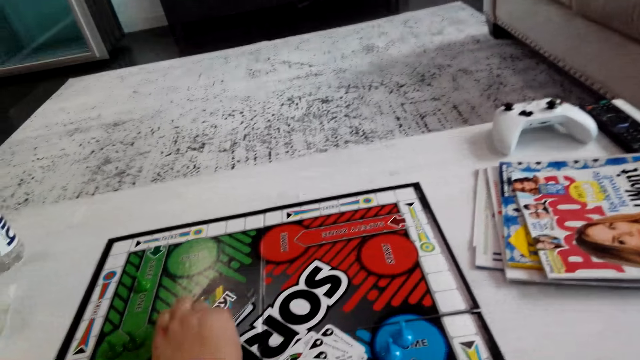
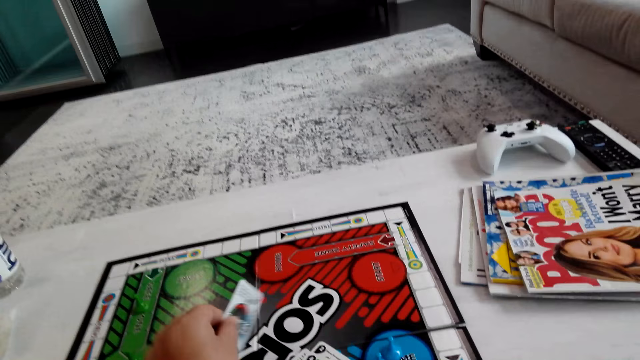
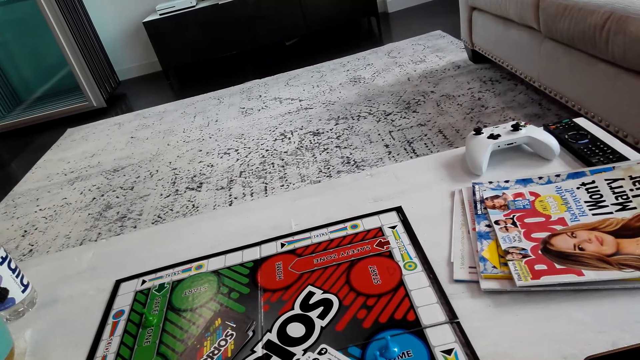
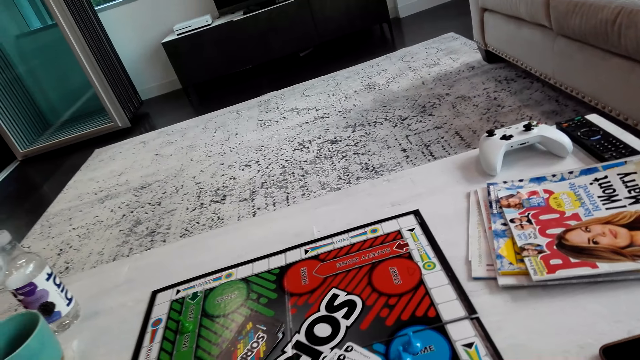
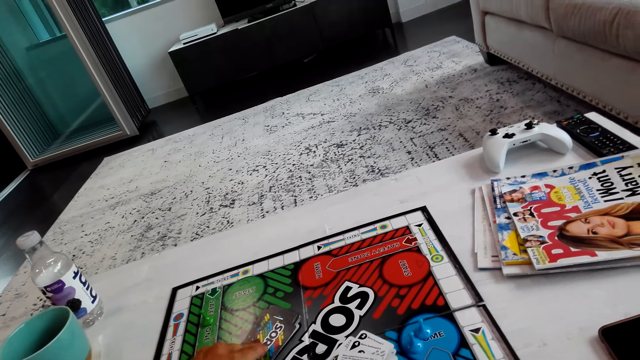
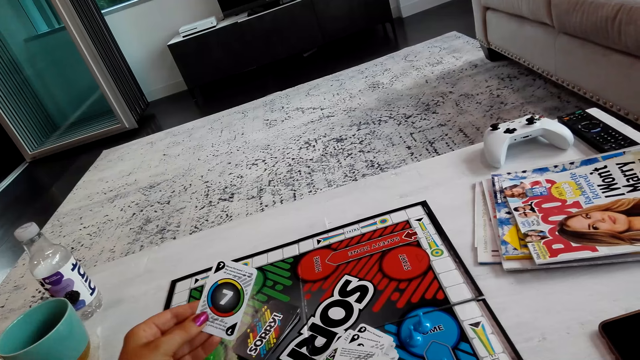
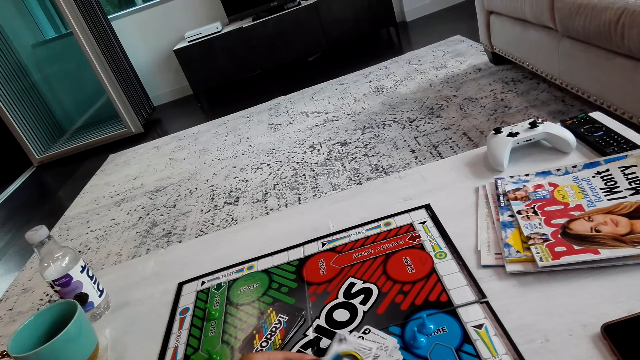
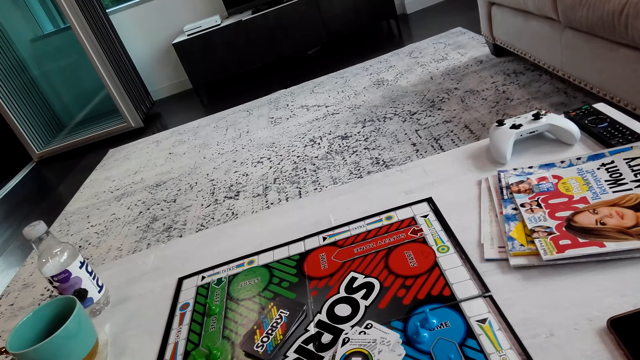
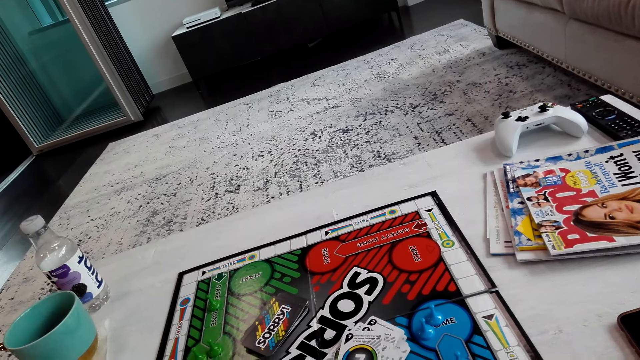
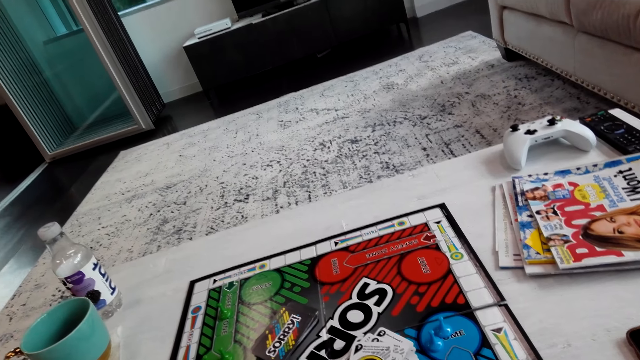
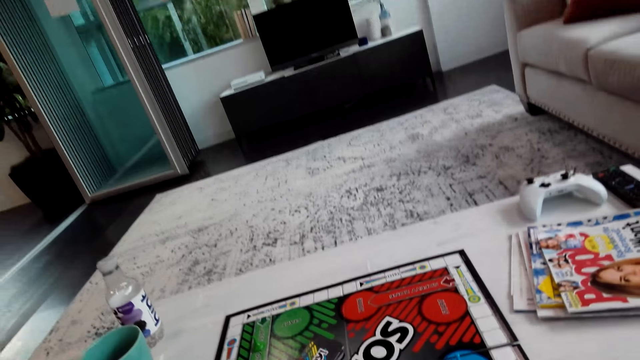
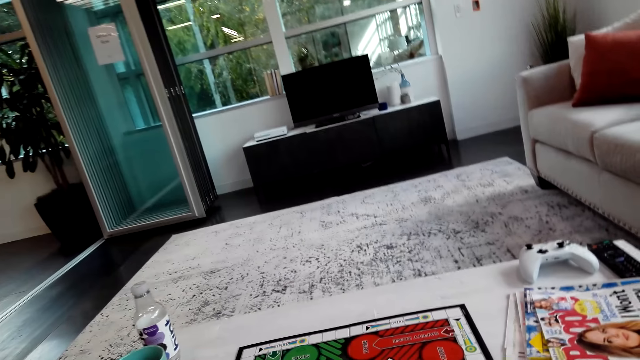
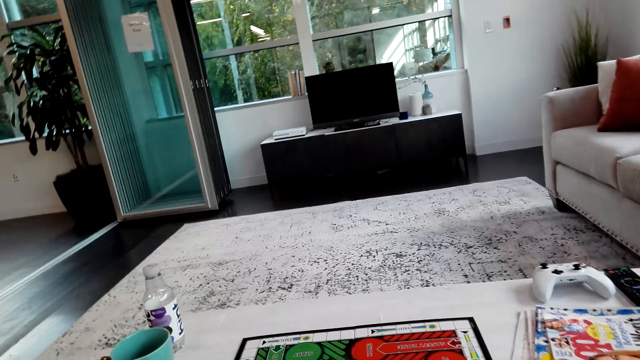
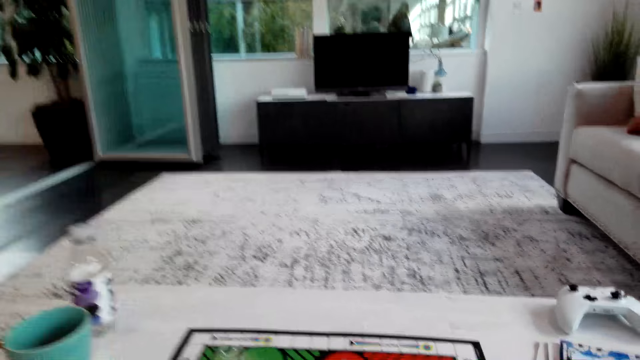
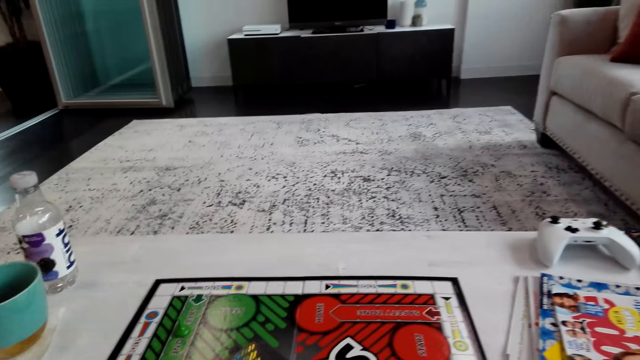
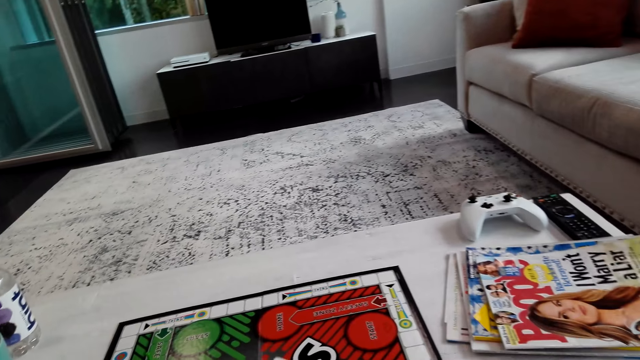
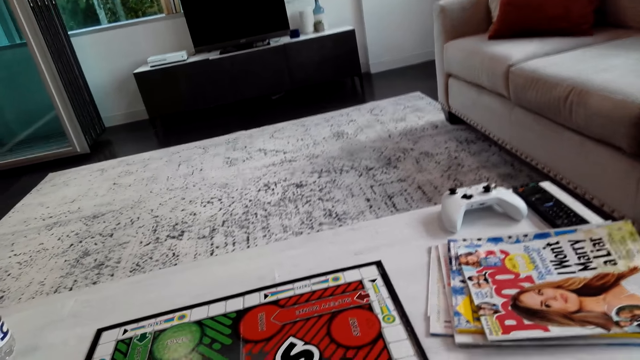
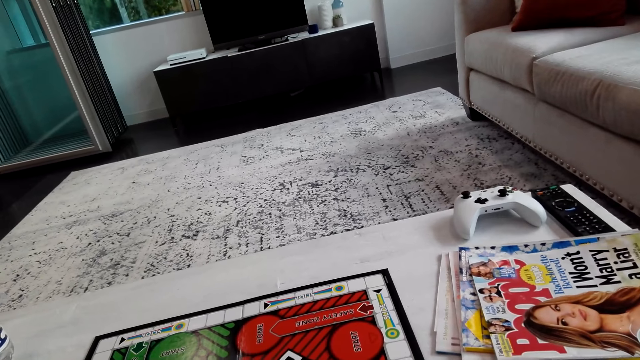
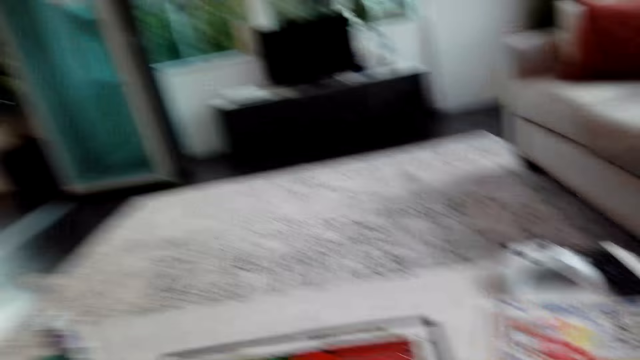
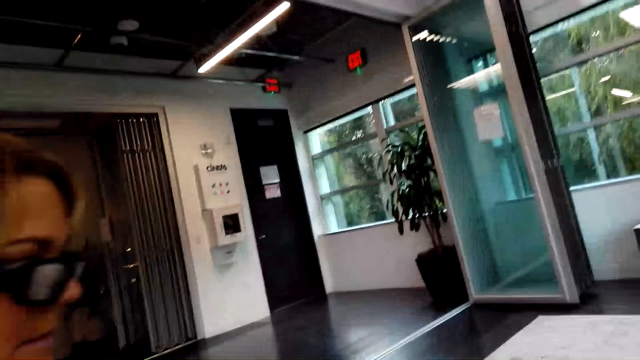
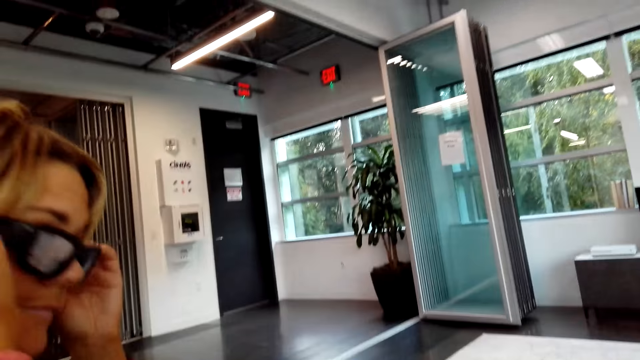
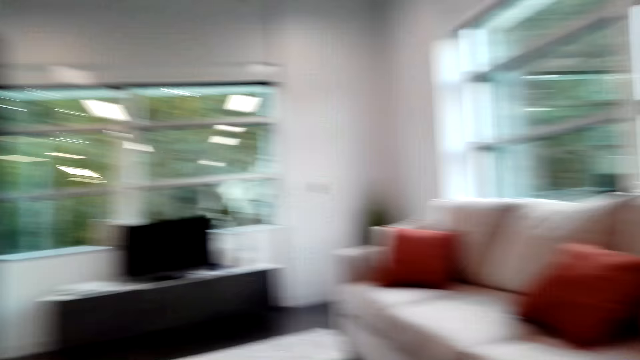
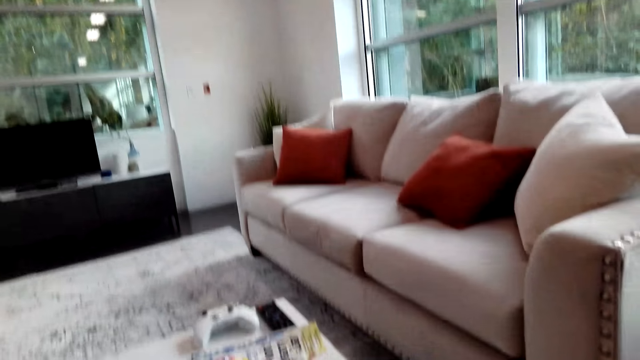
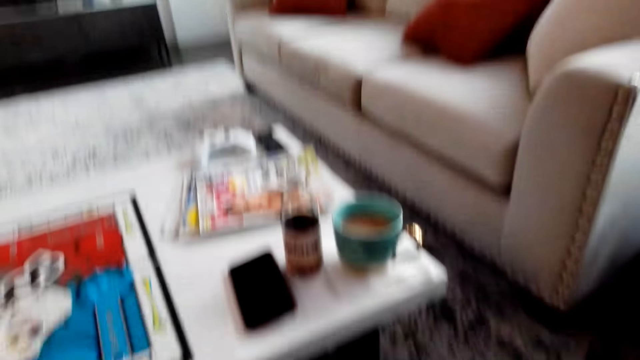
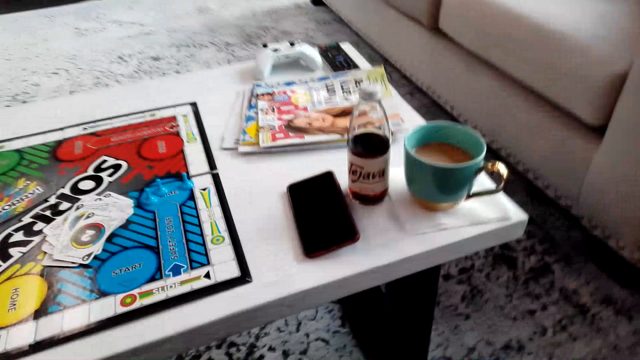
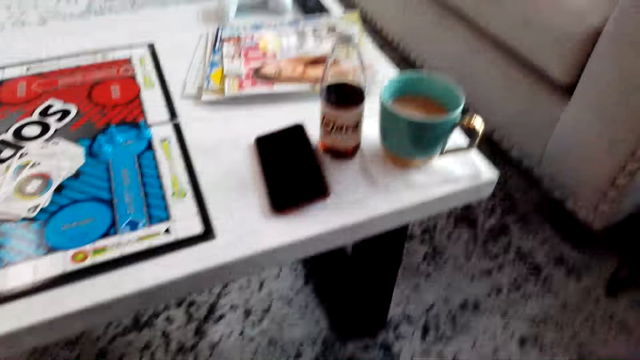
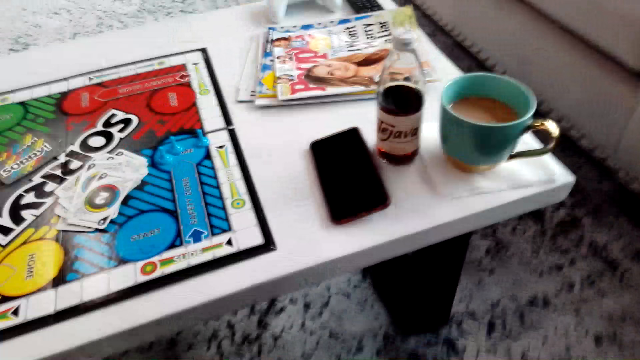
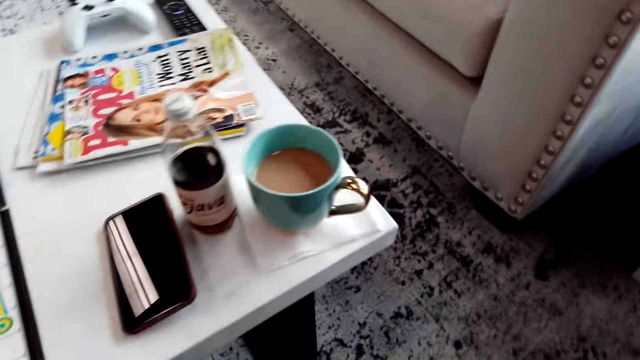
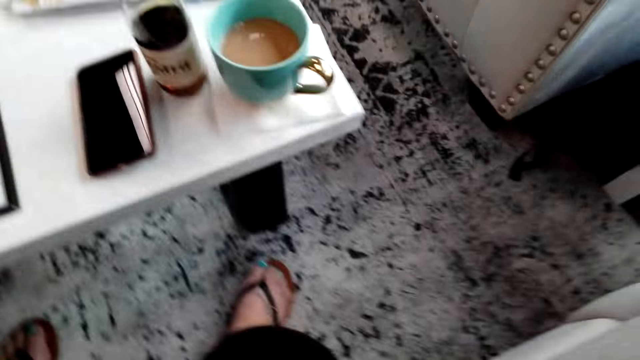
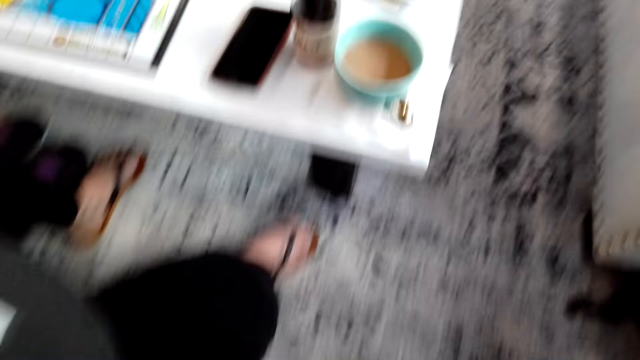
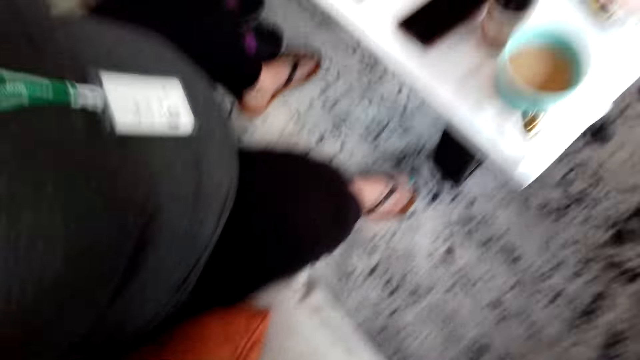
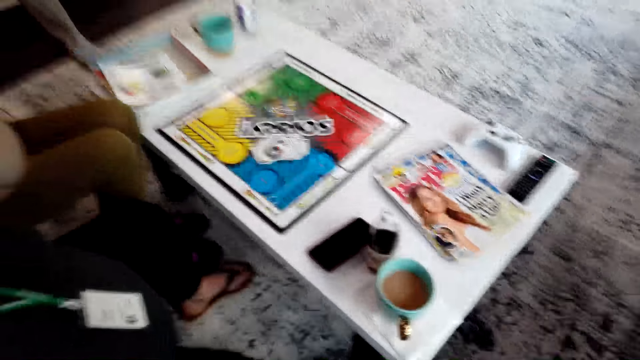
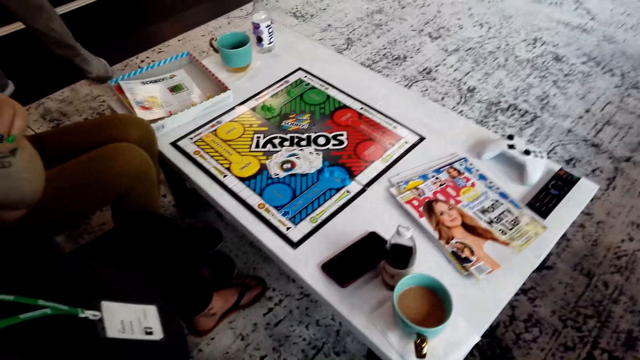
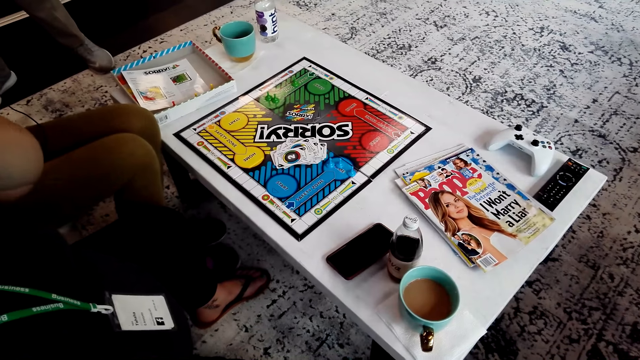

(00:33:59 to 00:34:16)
The camera wearer picks a card on the board, turns the card and puts the card on the board. A lady picks the card on the board, turns the card and puts the card on the board. The camera wearer picks the card on the board, turns the card and puts the card on the board. The lady holds a sunglass and interacts with the camera wearer. The camera wearer adjusts the camera.
